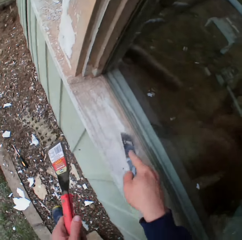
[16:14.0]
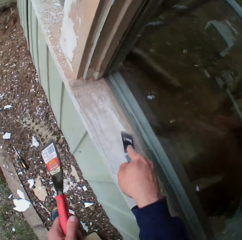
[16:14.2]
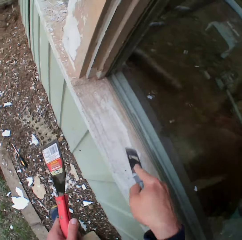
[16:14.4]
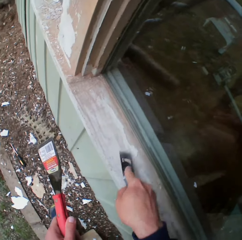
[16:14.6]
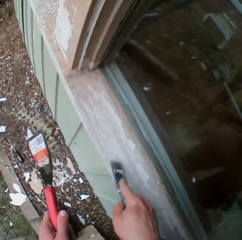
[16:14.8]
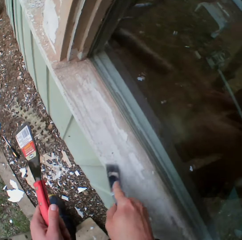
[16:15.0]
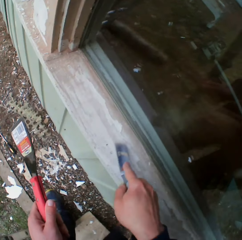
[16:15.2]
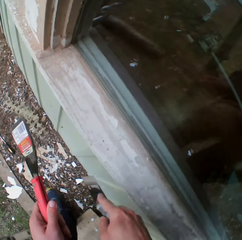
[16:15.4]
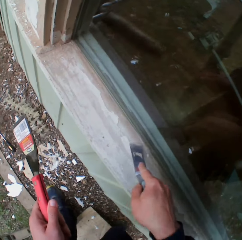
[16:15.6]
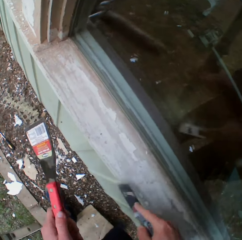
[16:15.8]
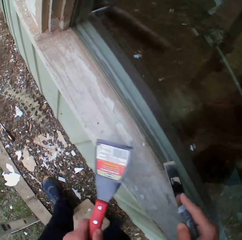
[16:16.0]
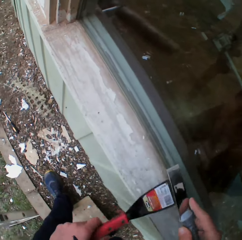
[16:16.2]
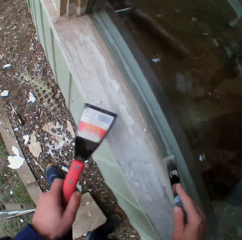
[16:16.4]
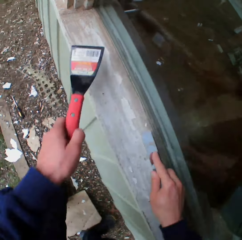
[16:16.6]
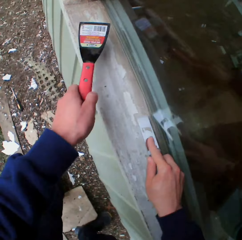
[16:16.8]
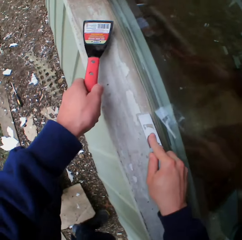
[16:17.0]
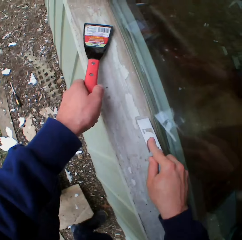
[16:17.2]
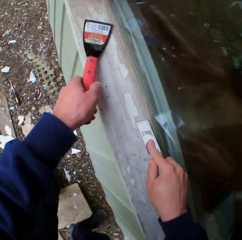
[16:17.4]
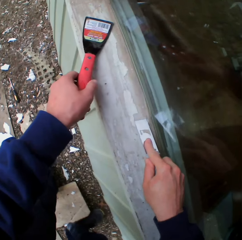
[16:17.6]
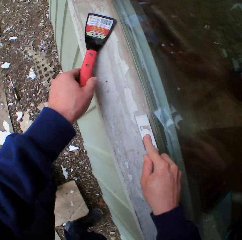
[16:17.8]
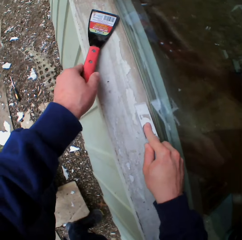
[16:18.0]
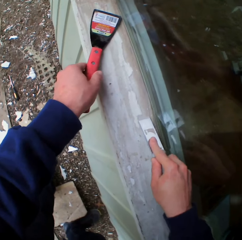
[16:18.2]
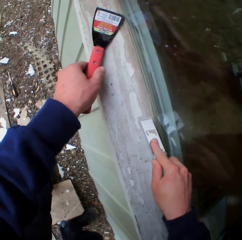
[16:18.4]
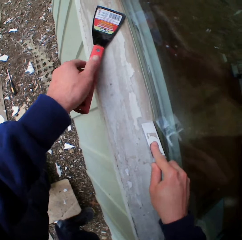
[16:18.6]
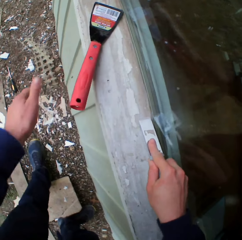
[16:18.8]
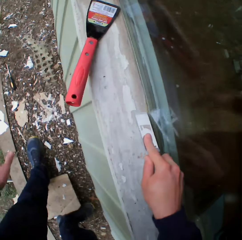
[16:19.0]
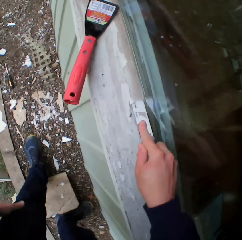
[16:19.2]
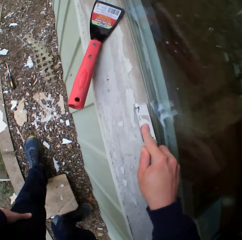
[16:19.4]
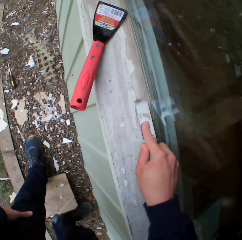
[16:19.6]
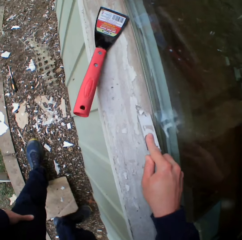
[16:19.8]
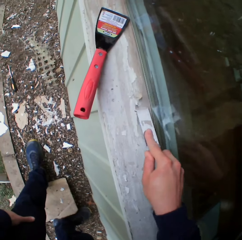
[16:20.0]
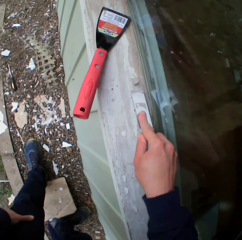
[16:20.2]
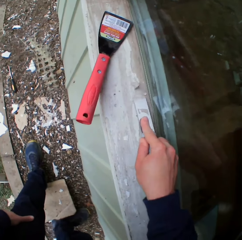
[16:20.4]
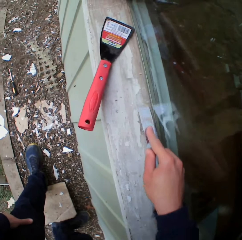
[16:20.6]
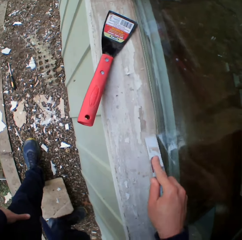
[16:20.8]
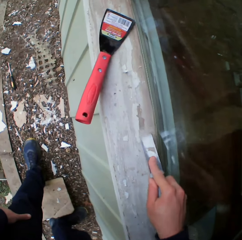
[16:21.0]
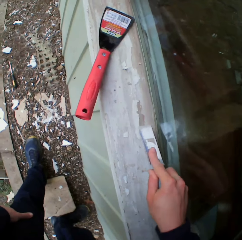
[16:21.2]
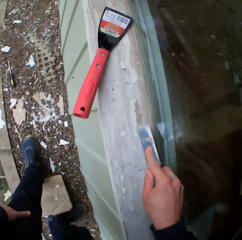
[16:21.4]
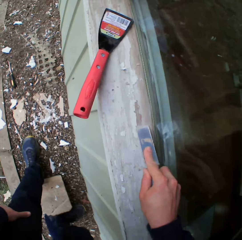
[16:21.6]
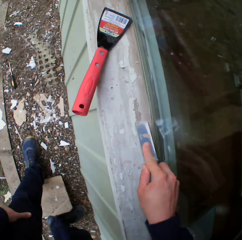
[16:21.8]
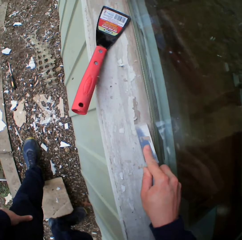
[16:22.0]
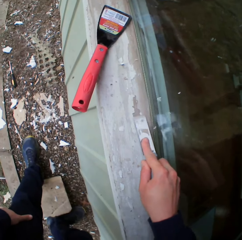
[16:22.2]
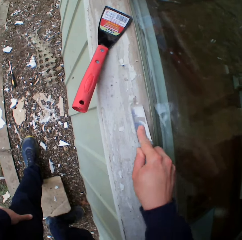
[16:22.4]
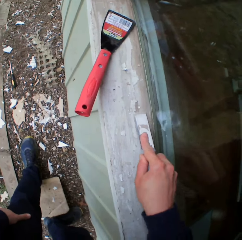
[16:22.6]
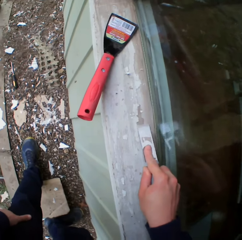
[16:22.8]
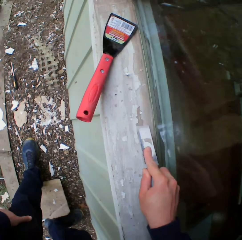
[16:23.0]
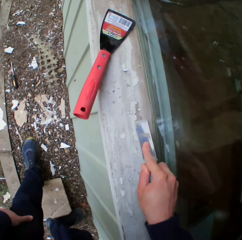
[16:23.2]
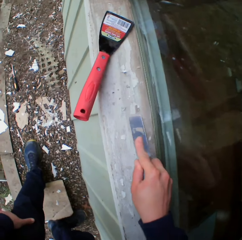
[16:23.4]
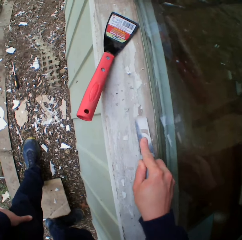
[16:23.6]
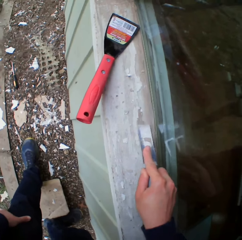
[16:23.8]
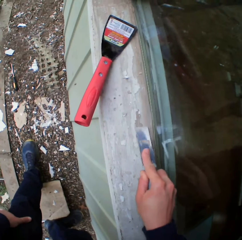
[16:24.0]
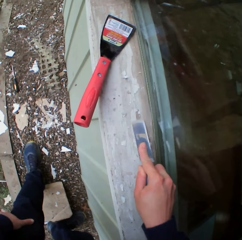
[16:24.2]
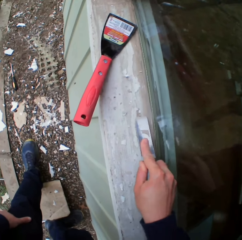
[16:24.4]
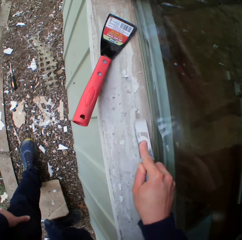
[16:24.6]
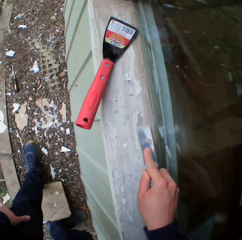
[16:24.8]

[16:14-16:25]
The camera wearer places the scraper on the surface. They remove the dried paint with a chisel.

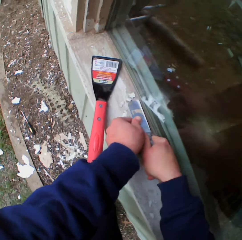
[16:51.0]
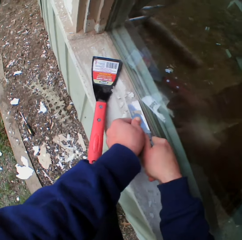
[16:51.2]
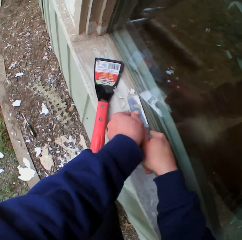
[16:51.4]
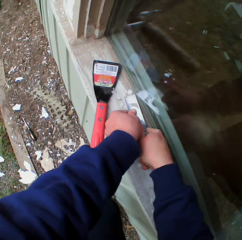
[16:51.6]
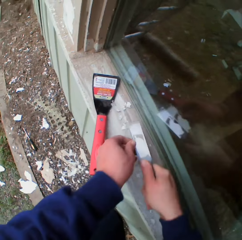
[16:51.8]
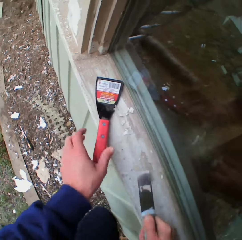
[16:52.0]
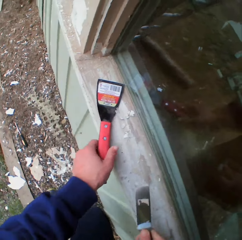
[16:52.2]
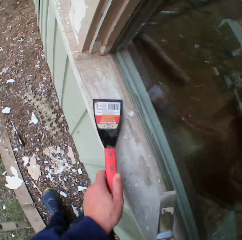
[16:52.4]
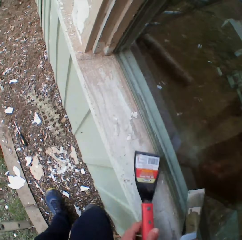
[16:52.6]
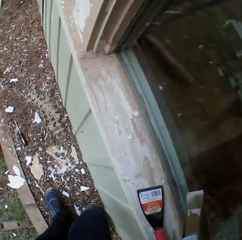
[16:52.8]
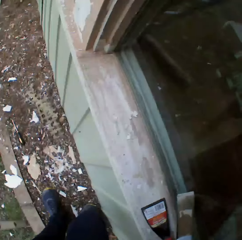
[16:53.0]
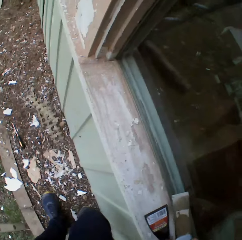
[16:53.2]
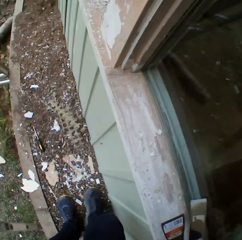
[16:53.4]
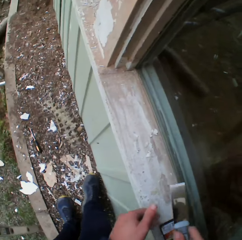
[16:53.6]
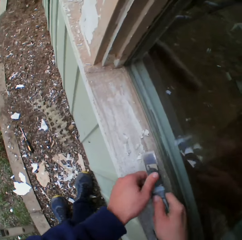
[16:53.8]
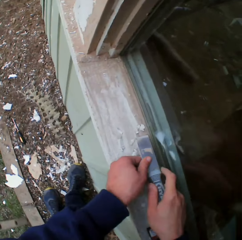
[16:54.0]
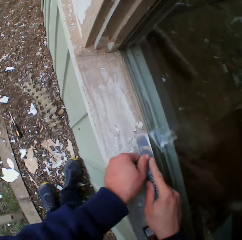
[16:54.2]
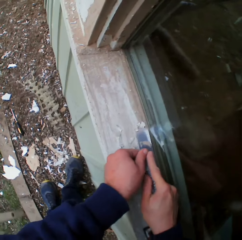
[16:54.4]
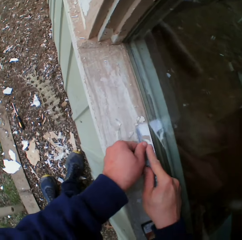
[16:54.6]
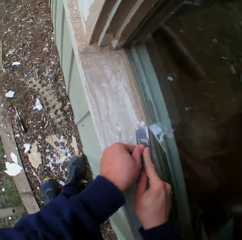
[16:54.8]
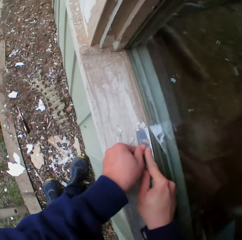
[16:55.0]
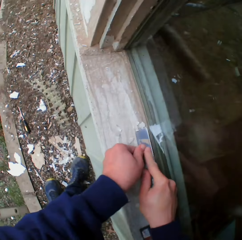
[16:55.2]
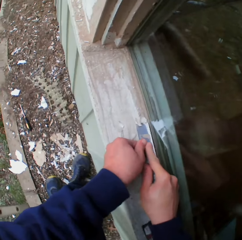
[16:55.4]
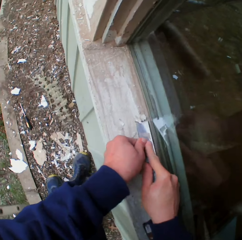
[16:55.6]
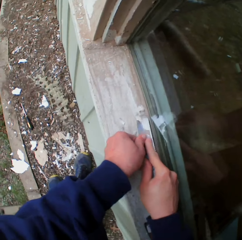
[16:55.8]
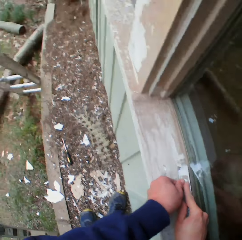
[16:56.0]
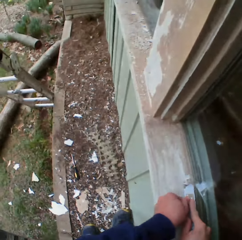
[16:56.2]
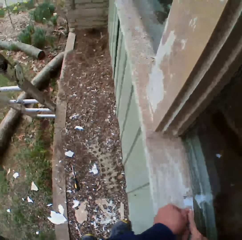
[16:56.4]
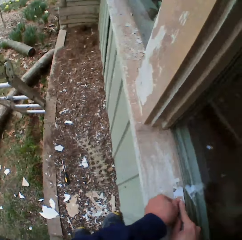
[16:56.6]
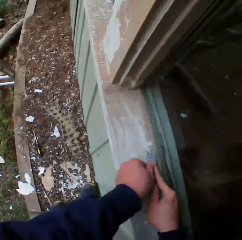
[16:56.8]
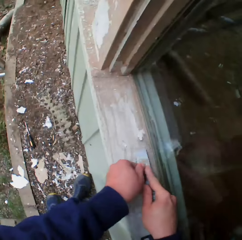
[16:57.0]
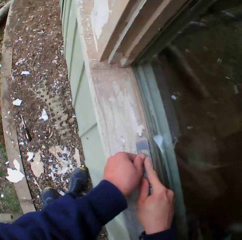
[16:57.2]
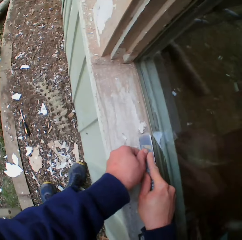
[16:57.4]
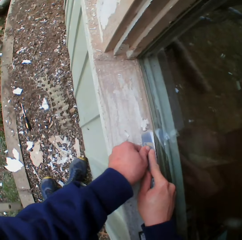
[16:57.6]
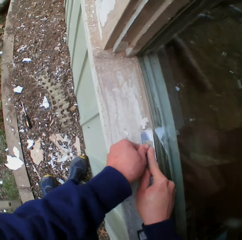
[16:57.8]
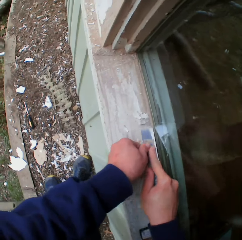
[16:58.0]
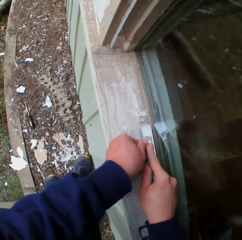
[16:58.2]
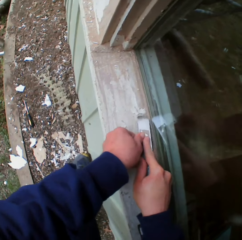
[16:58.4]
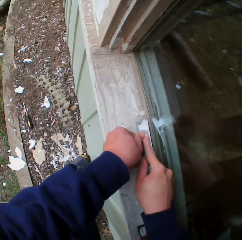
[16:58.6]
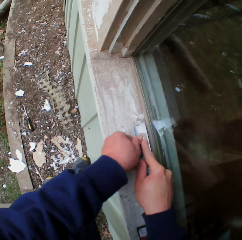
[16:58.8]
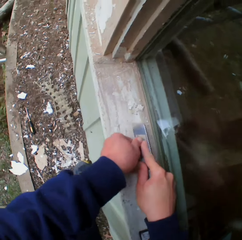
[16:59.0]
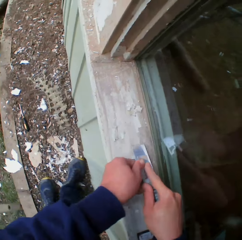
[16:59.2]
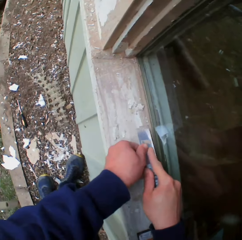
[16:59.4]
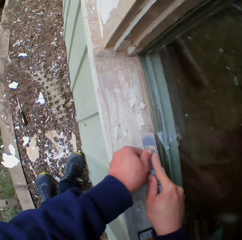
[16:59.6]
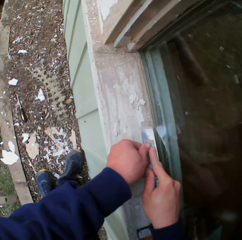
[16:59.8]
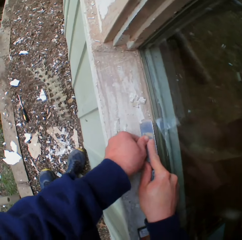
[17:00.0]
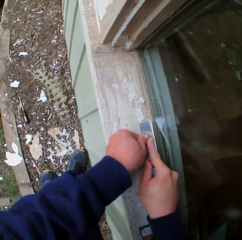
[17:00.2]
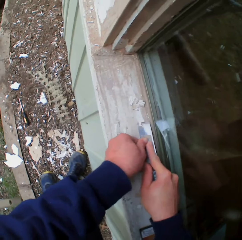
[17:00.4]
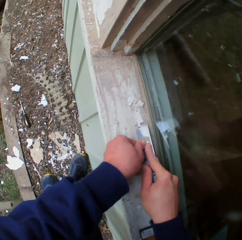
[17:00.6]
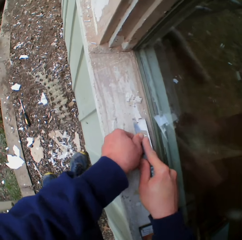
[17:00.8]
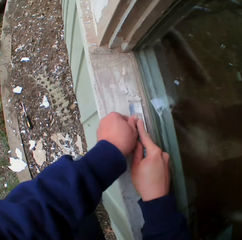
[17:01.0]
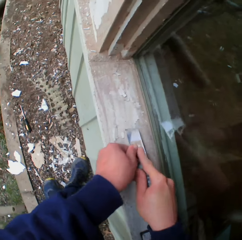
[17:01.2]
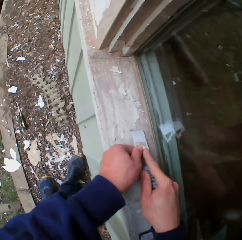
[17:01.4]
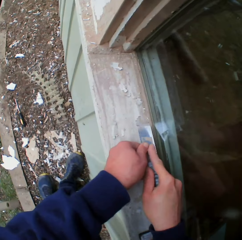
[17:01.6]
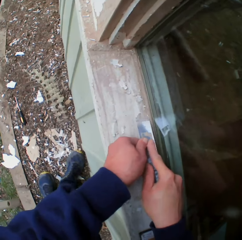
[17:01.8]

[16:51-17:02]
The camera wearer takes a scraper. They move the scraper. They put the scraper on the surface. They scrape the surface. They remove the dried paint with a chisel. They look down.

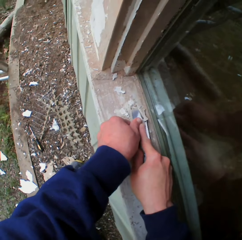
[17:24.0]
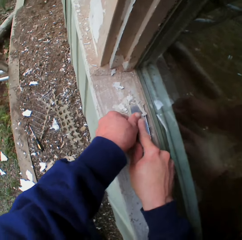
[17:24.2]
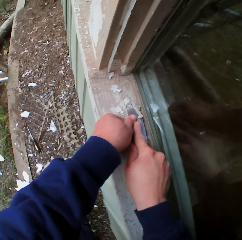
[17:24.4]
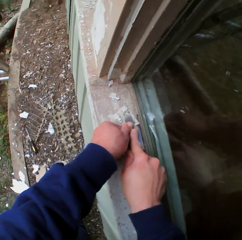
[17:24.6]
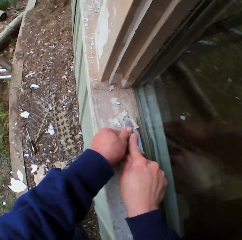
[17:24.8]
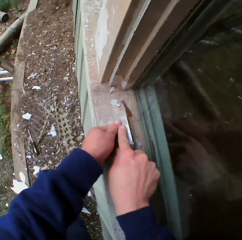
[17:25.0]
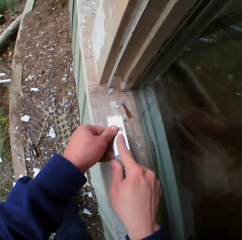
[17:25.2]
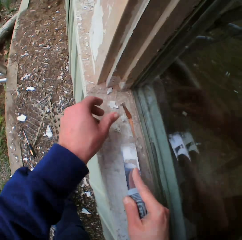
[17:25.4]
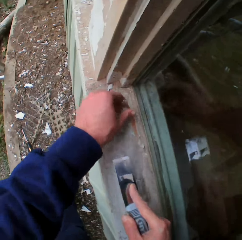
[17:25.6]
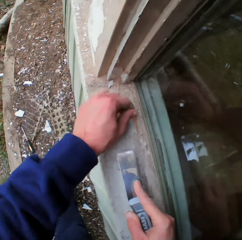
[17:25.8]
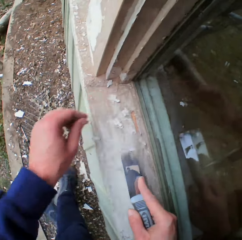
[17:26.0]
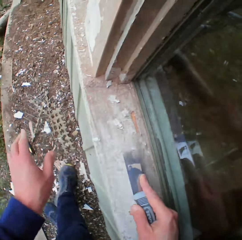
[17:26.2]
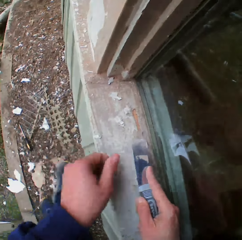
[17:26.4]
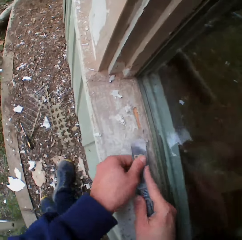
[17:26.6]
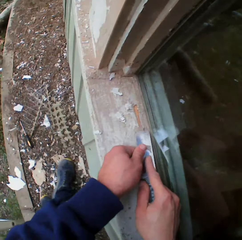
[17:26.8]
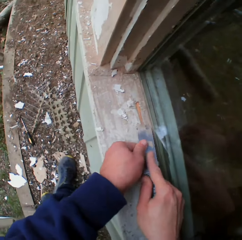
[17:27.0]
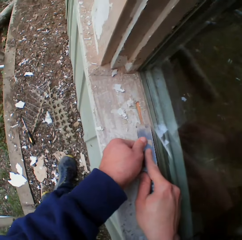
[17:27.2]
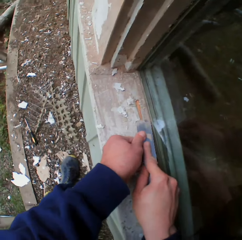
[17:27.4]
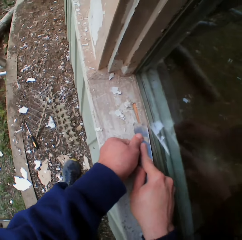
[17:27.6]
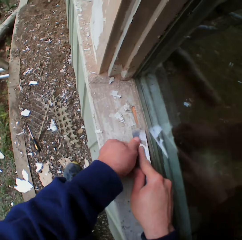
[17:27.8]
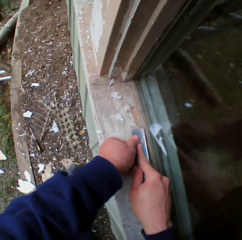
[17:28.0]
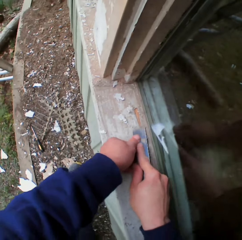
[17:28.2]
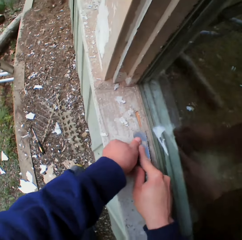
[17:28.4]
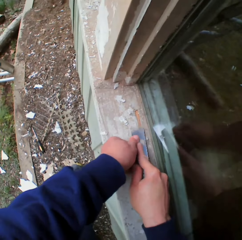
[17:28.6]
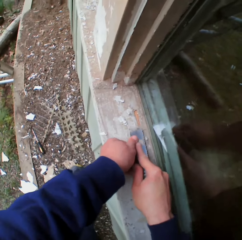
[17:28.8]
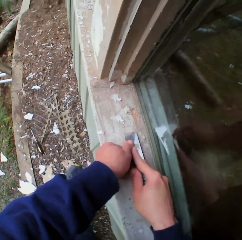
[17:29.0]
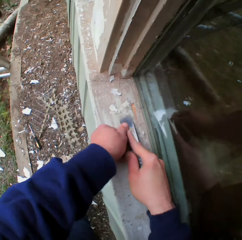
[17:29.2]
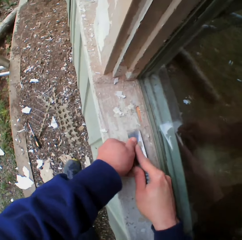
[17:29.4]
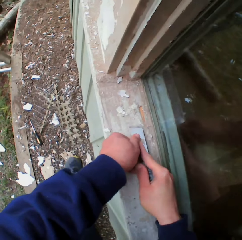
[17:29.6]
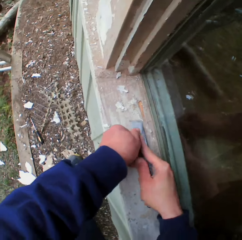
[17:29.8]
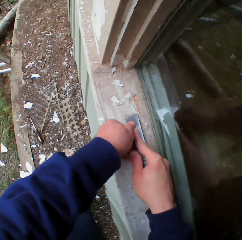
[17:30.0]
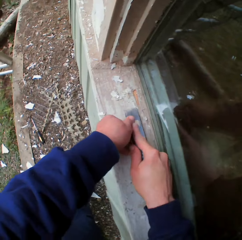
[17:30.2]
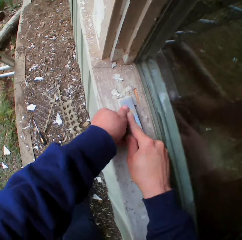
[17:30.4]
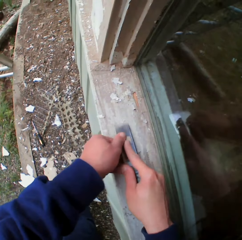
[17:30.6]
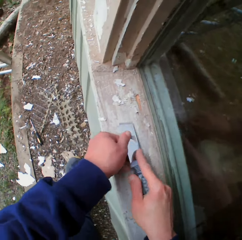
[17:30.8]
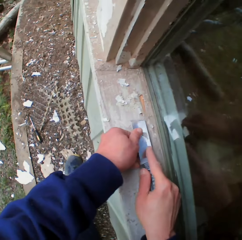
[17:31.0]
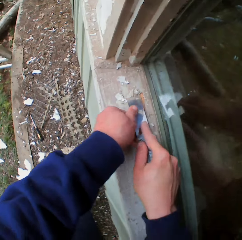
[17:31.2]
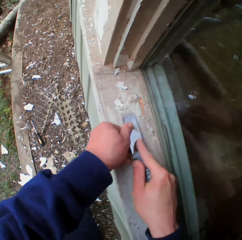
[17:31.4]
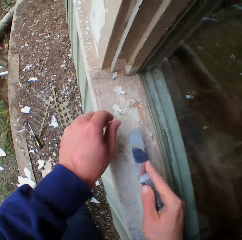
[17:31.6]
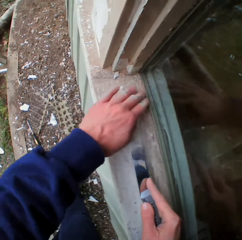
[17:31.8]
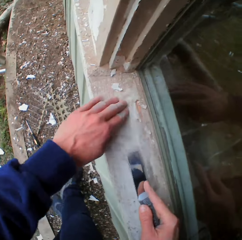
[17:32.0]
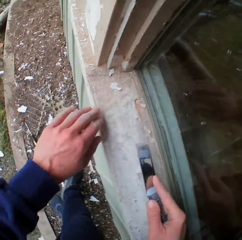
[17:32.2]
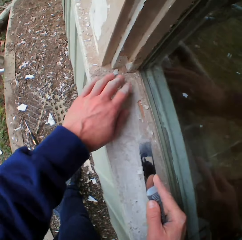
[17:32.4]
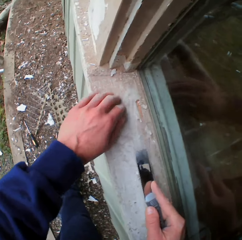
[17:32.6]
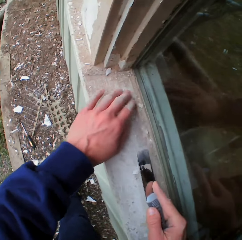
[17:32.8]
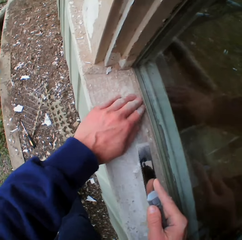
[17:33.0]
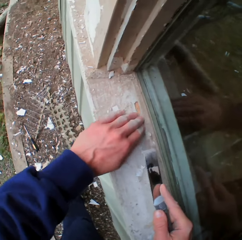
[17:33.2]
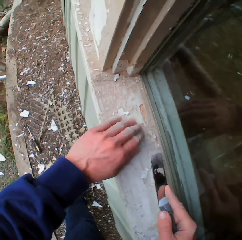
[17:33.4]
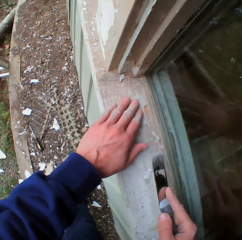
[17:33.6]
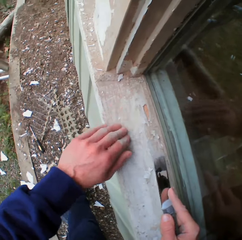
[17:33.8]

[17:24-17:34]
The camera wearer removes a piece of wood. He removes the dried paint with his hand. He drops the piece of wood down. He scrapes the surface. He wipes the surface by hand.
